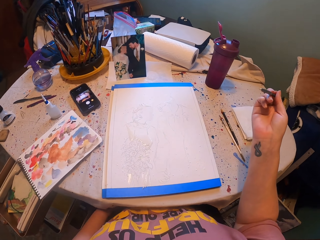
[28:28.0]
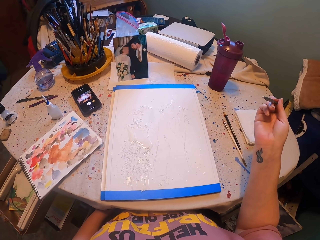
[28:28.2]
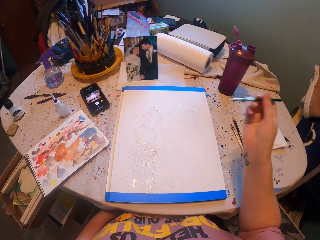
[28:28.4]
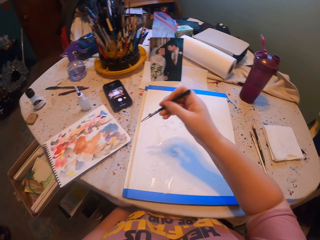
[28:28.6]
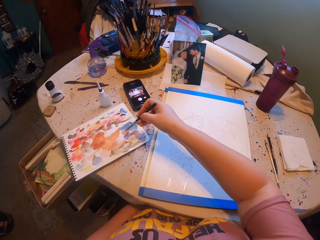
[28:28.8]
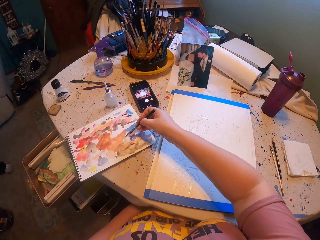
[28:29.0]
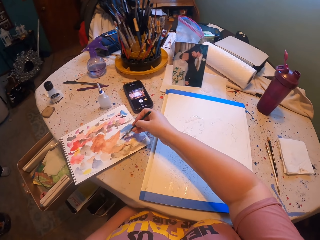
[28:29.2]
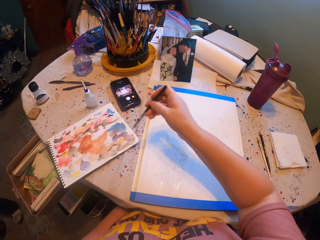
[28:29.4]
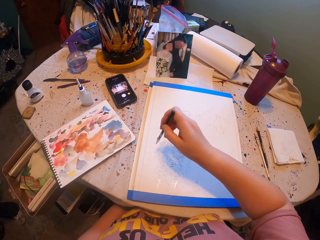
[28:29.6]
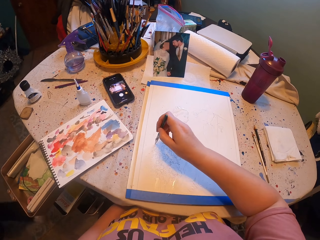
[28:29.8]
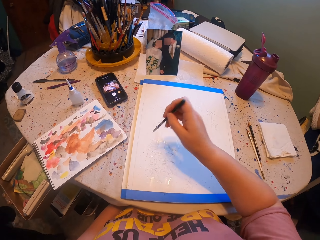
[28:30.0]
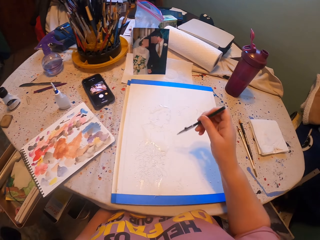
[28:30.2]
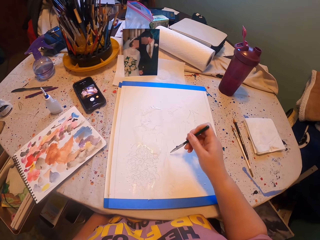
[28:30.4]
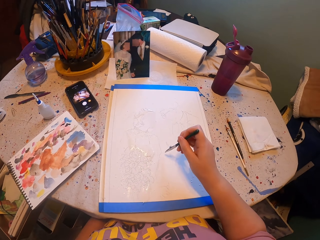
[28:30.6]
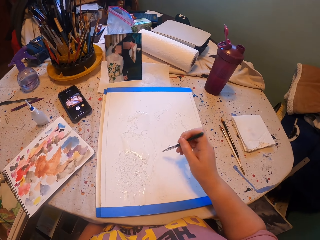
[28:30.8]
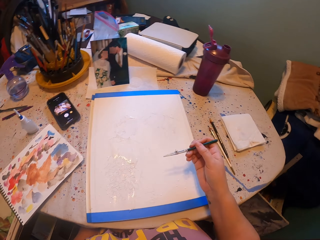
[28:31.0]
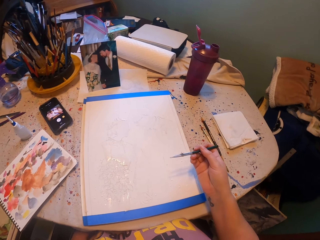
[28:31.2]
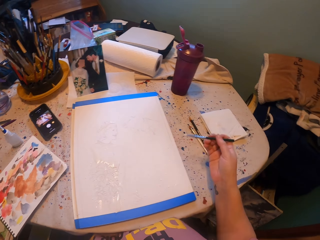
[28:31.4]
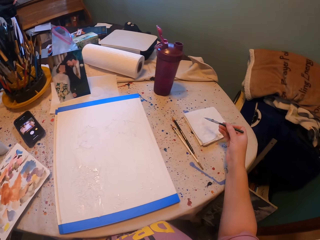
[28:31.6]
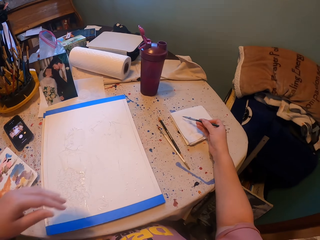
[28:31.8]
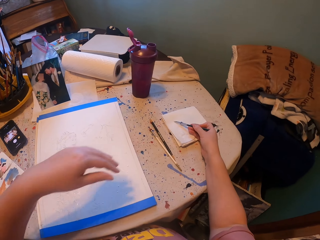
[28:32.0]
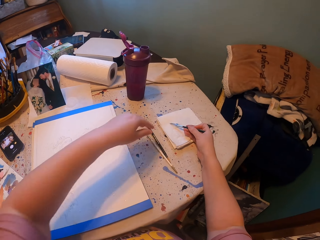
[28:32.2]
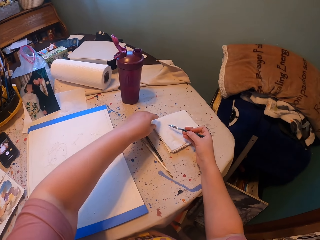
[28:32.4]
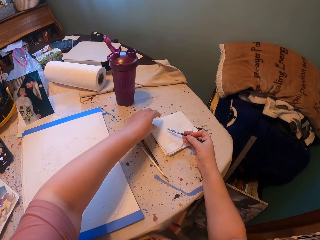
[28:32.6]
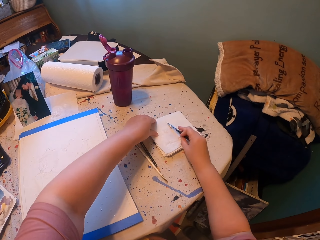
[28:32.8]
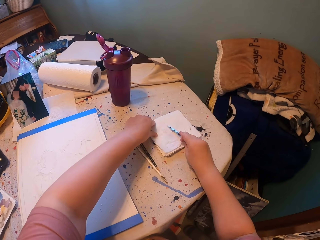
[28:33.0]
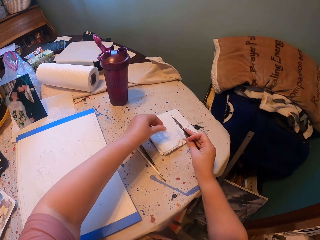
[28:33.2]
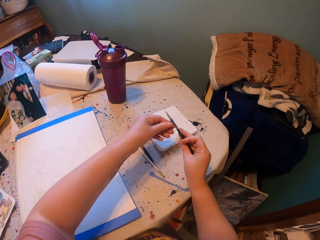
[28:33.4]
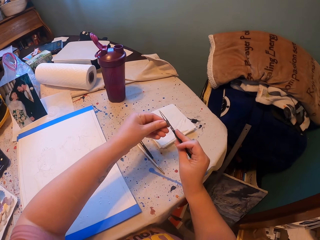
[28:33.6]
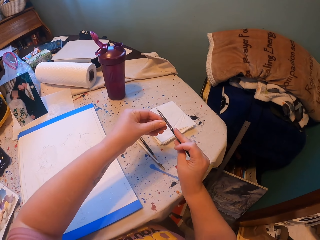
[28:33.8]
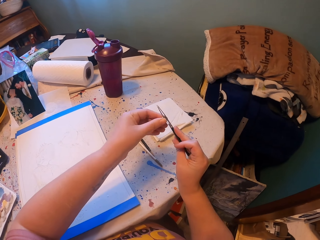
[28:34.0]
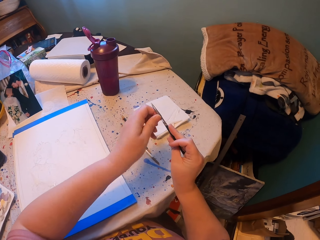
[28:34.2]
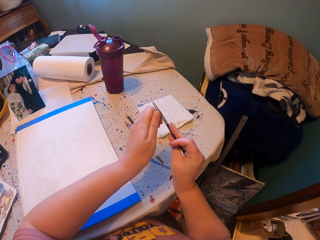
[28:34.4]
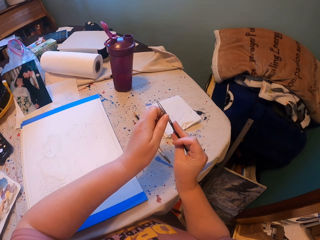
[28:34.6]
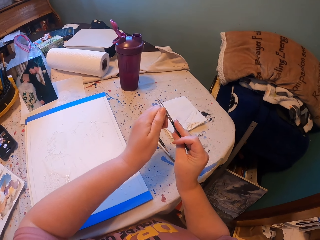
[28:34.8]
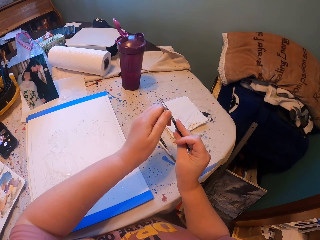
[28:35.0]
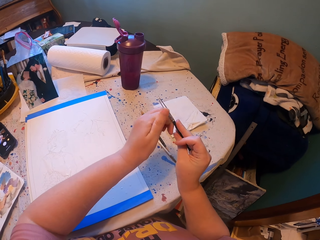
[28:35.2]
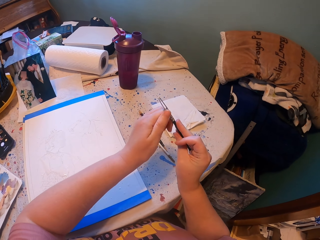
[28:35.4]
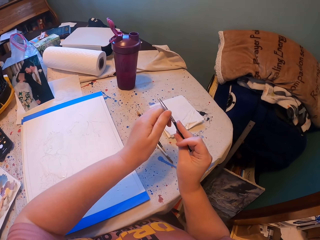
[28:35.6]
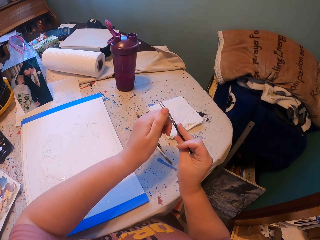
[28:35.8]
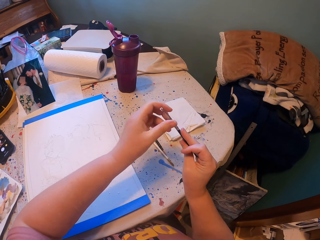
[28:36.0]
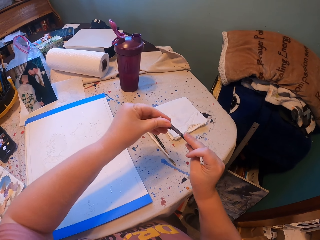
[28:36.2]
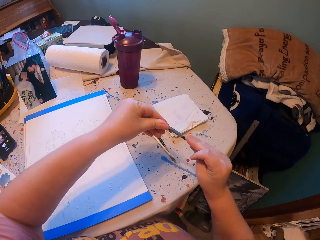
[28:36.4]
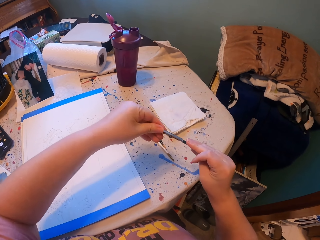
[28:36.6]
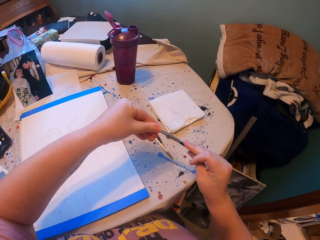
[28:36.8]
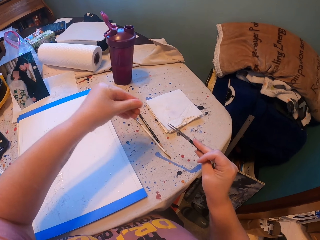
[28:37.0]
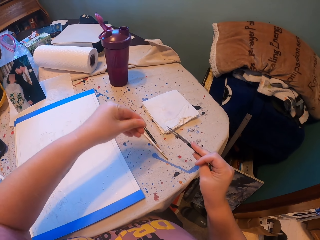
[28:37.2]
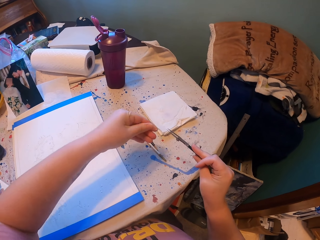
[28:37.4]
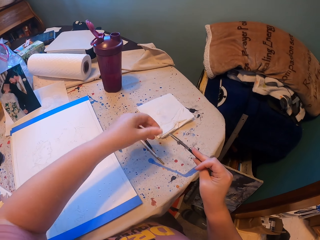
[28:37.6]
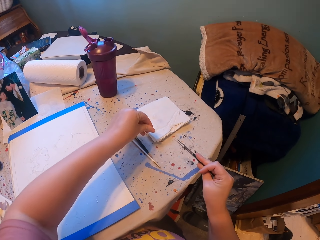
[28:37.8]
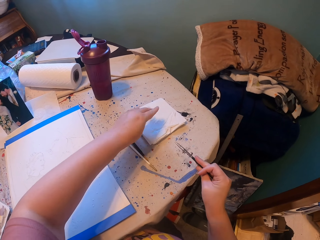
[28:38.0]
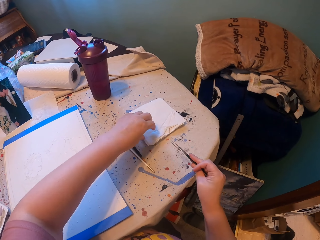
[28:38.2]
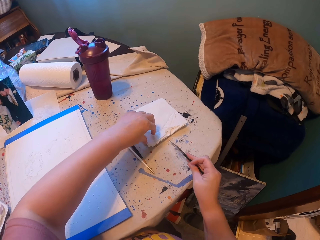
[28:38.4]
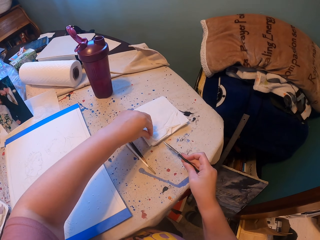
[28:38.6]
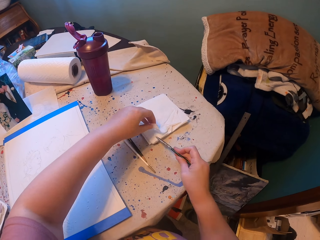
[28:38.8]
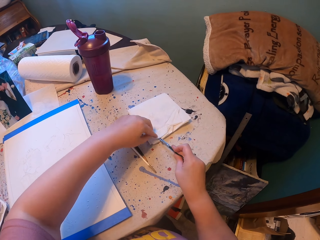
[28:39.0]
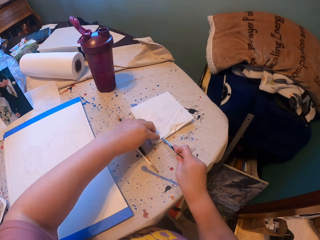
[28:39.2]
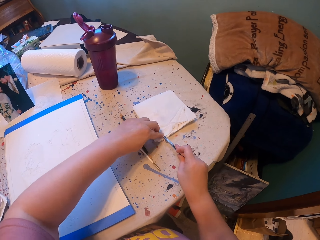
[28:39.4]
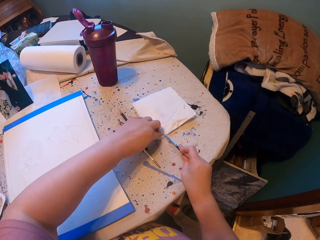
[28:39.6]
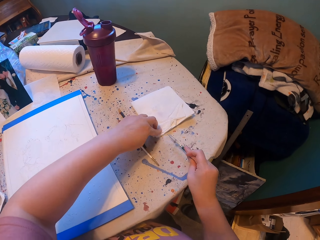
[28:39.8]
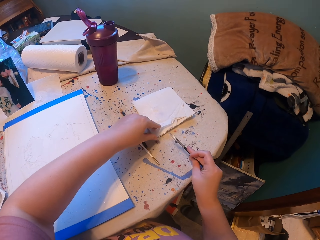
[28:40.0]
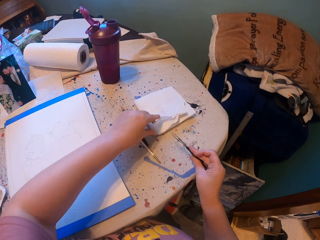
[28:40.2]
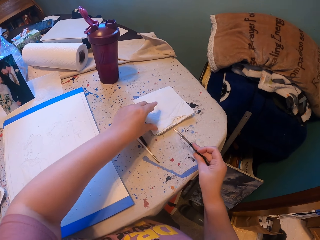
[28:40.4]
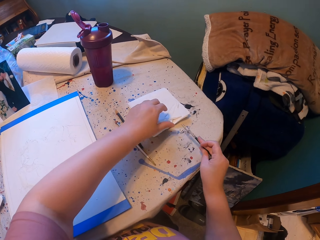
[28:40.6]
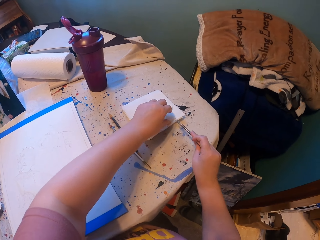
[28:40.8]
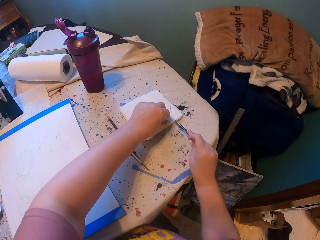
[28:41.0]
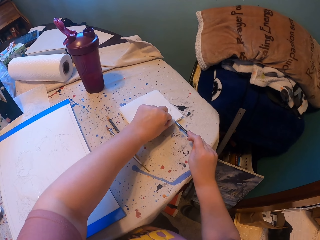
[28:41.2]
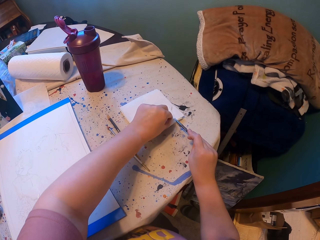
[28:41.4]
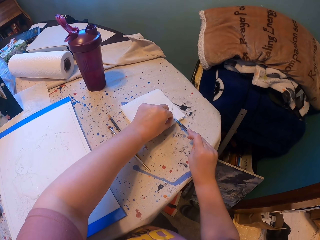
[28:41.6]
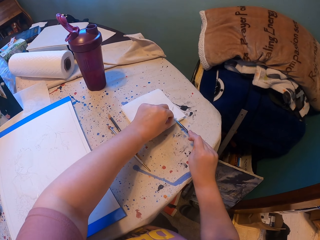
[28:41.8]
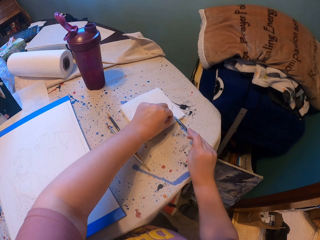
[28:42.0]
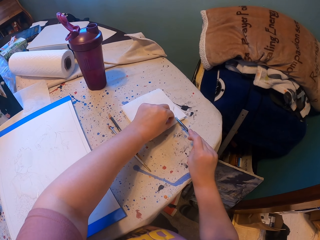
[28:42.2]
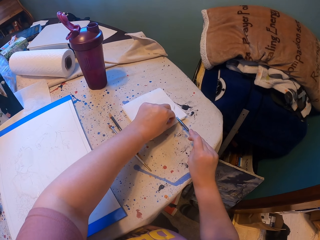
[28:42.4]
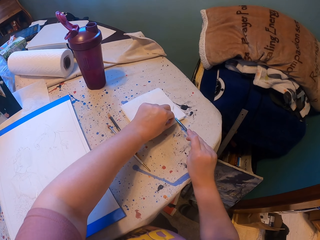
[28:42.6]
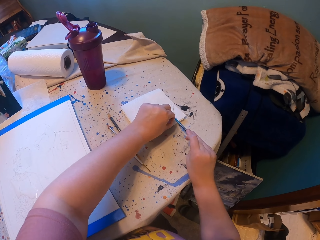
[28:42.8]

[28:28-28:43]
The camera wearer picks the paint with the brush. They rub the pen brush in the ink paper. They paint the picture with the pen brush. They wipe the pen brush with the paper. They adjust the pen brush. They hold the tip of the pen brush. They wipe the pen brush with the paper.

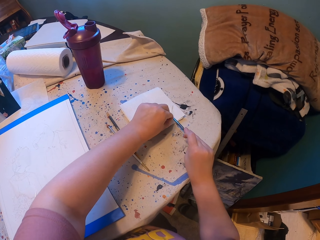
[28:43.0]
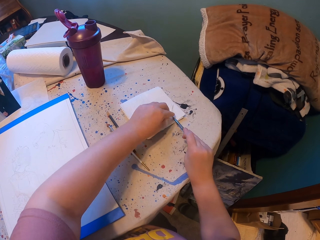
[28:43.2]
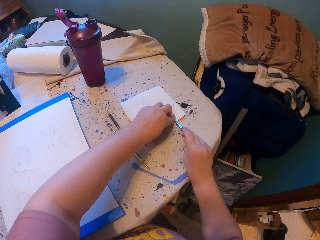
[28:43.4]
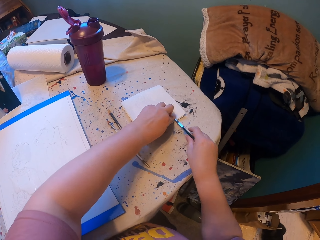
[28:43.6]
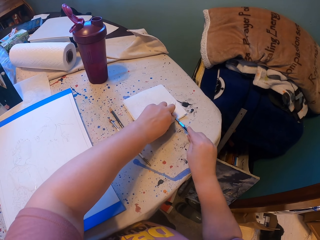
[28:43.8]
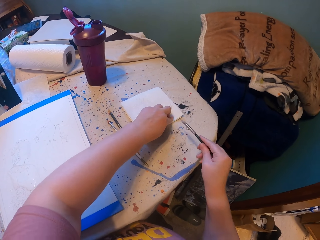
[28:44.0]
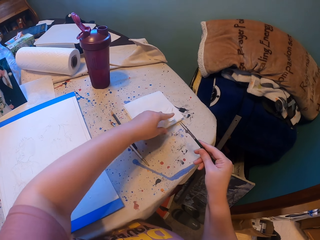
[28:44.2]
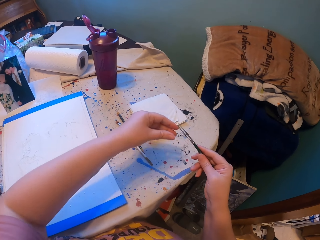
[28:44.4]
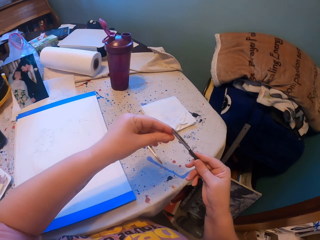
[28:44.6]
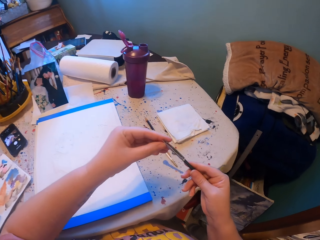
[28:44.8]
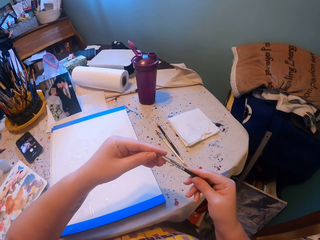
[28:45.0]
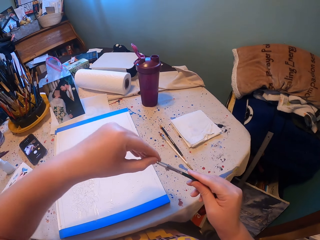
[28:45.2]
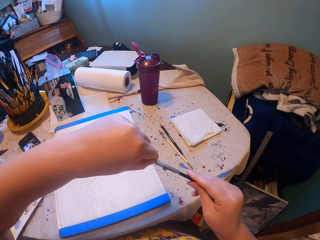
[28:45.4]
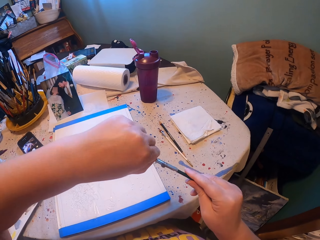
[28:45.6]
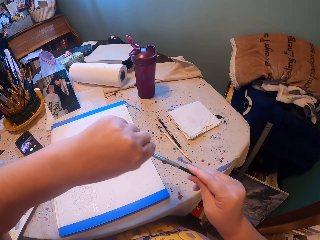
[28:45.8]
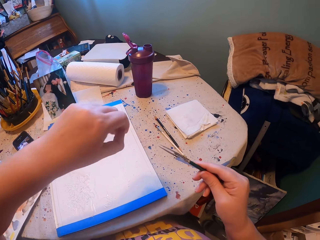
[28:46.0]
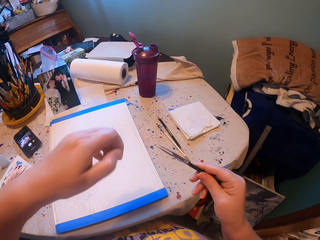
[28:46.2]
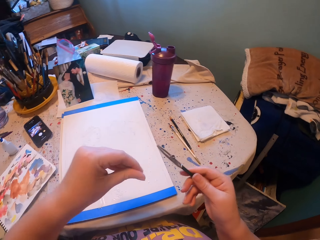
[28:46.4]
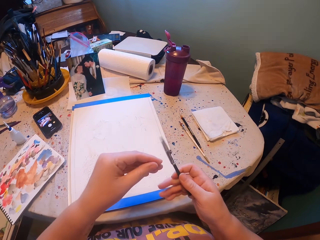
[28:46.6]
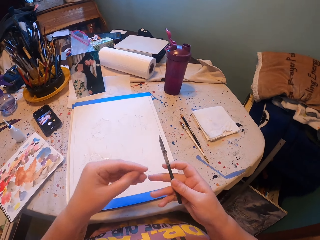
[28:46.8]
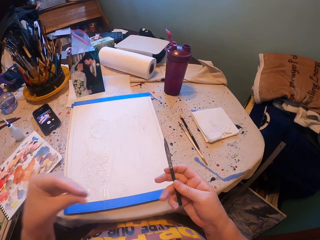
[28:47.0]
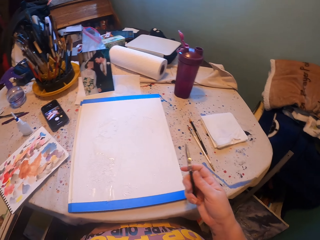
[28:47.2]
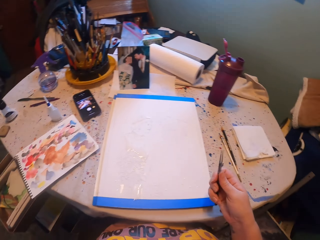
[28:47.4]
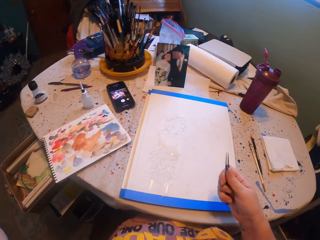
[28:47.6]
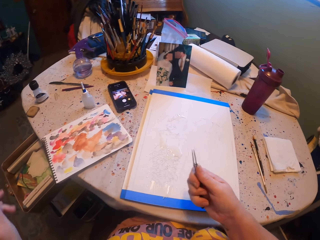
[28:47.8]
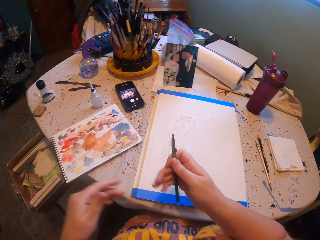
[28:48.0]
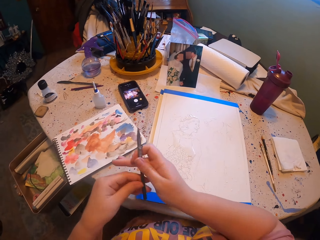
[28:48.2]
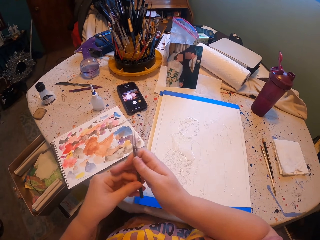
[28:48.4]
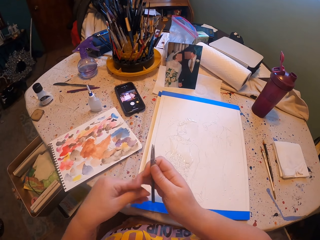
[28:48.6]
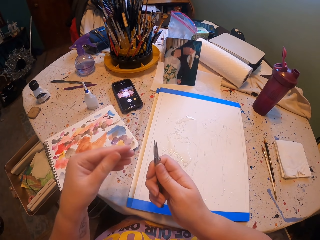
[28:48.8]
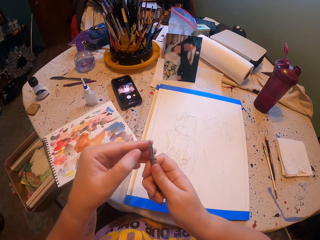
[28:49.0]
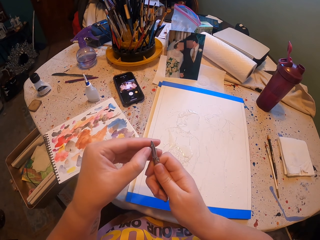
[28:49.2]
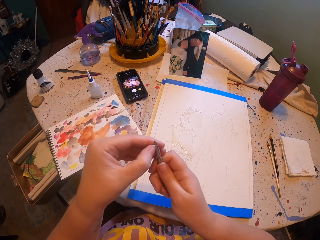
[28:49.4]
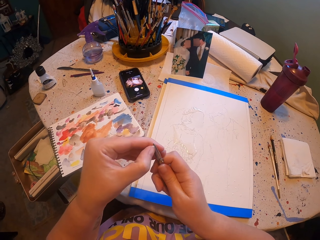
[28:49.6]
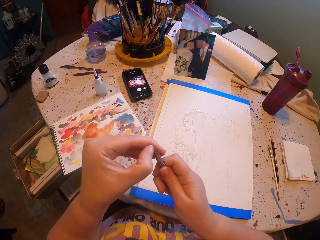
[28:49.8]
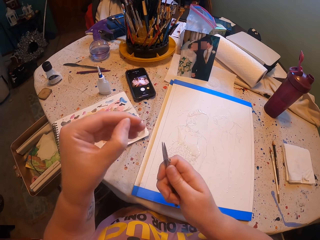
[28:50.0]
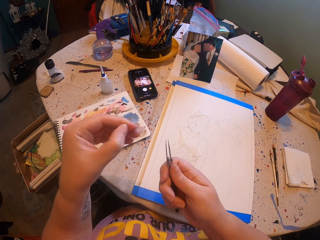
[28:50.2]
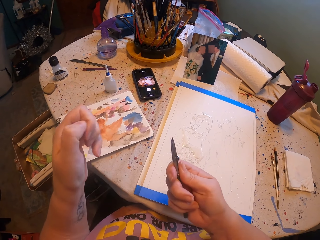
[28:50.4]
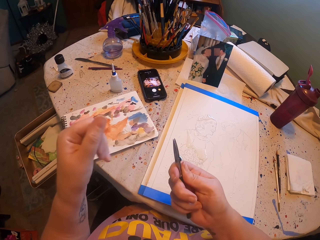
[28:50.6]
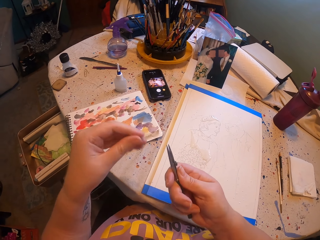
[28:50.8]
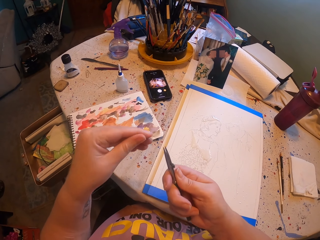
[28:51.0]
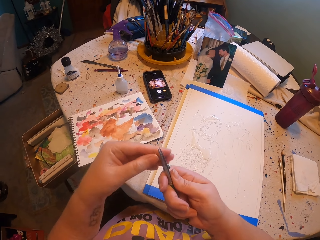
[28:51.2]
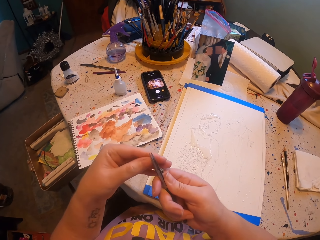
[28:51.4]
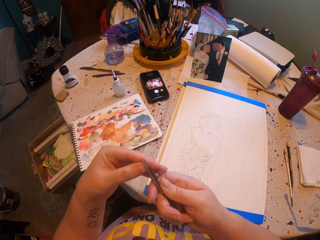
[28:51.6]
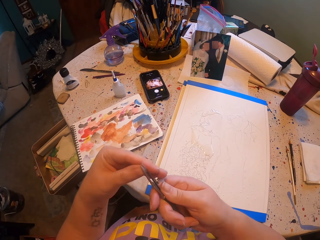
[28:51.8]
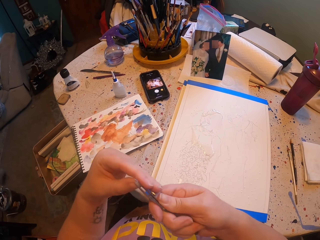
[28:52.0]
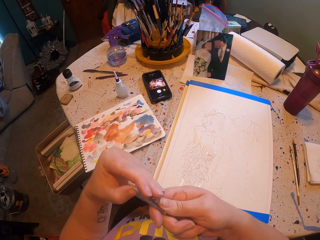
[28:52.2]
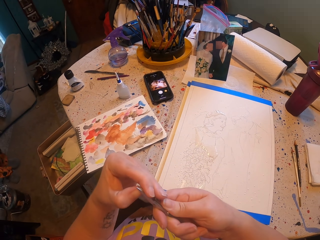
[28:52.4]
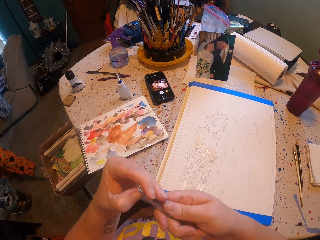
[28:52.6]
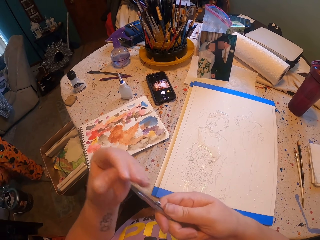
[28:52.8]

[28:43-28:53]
The camera wearer holds the tip of the pen brush. They hold the tip of the pen brush again.
